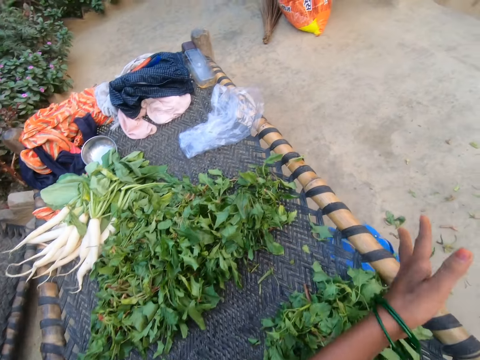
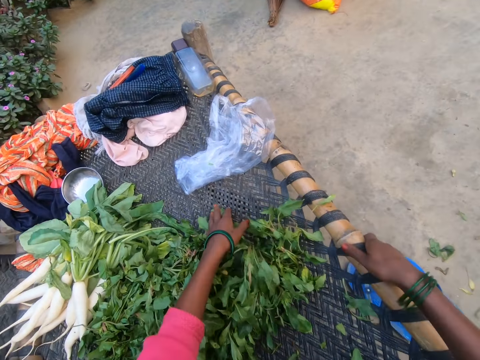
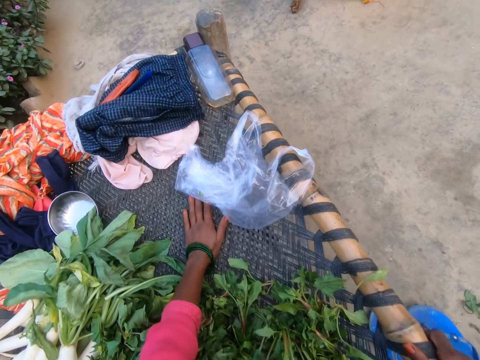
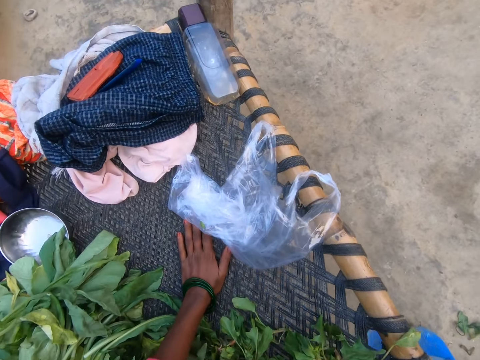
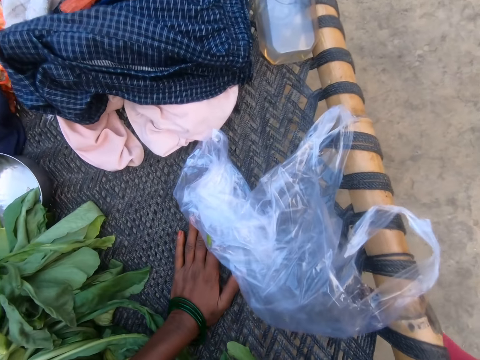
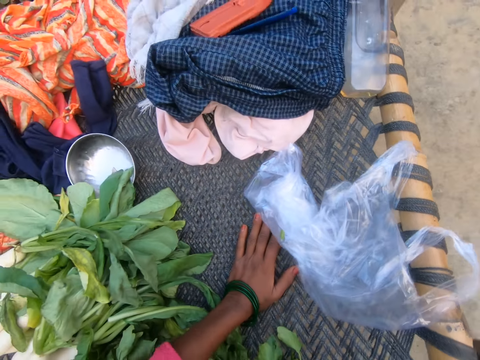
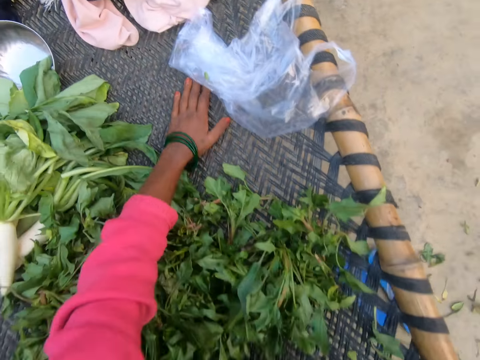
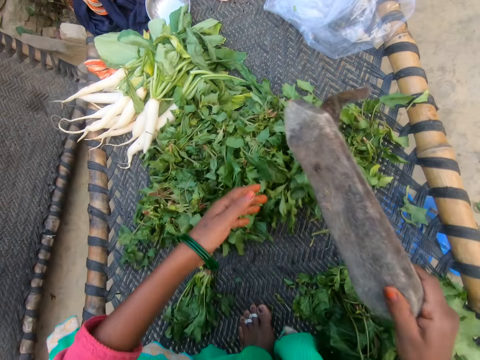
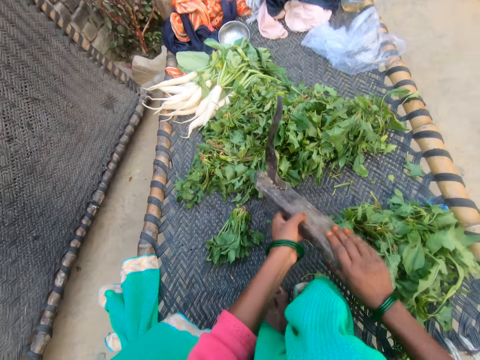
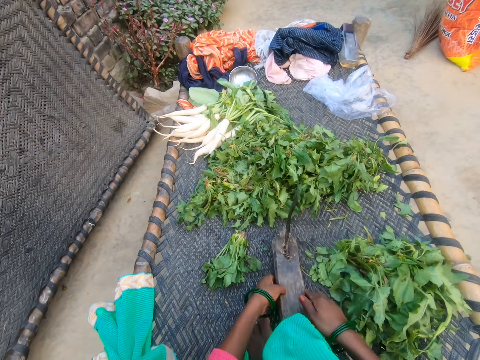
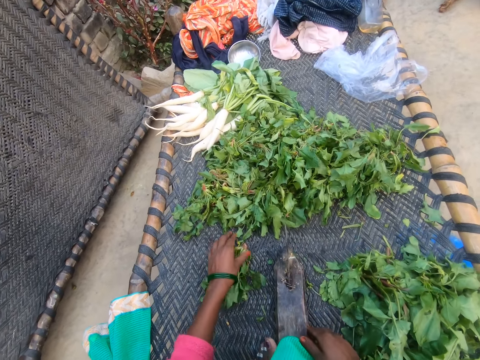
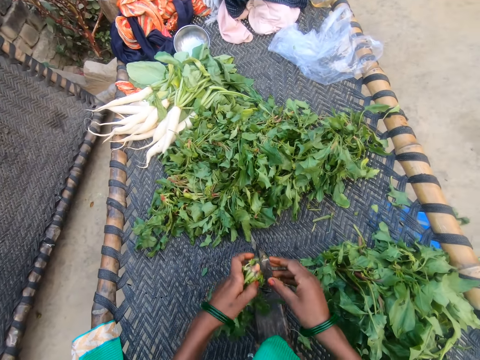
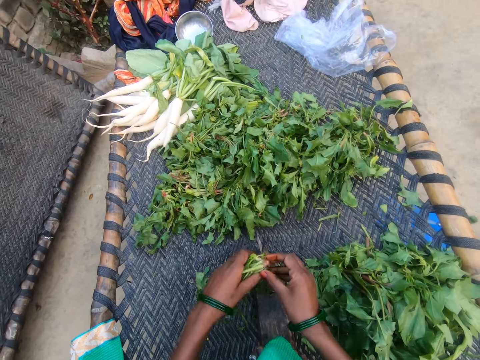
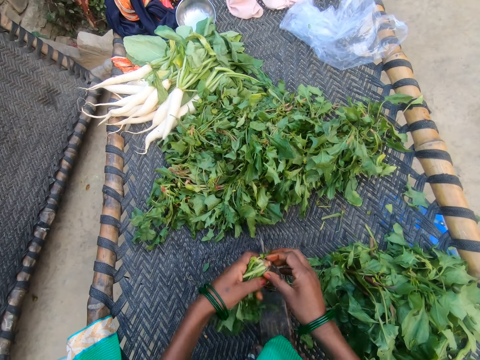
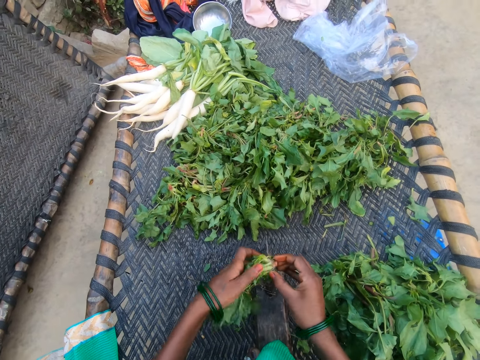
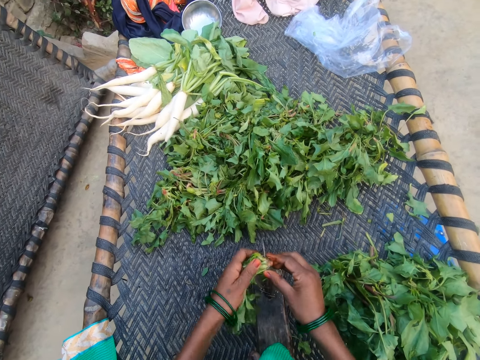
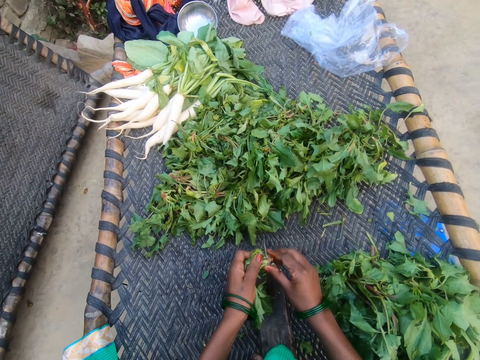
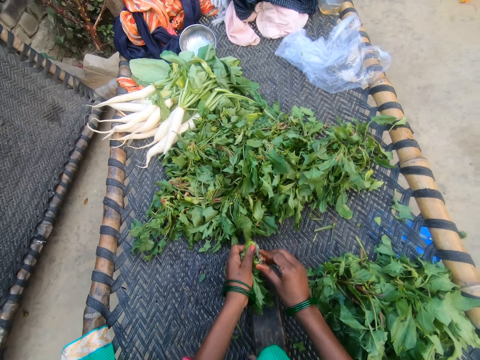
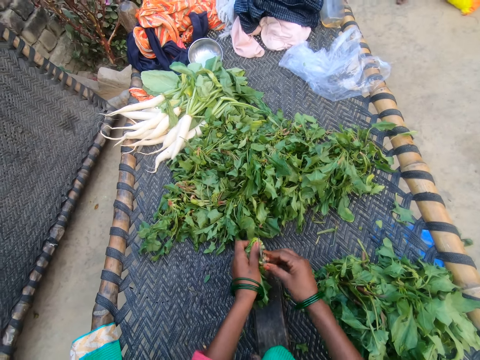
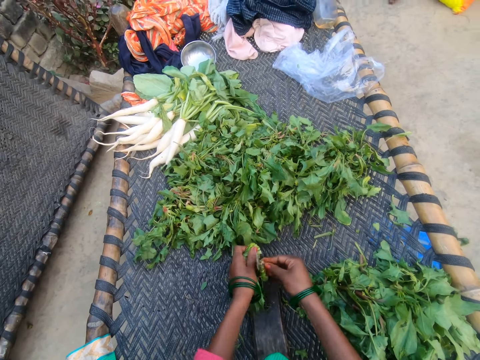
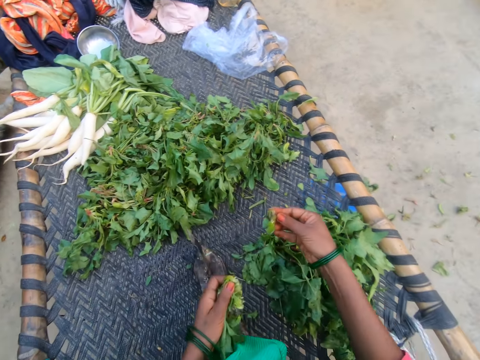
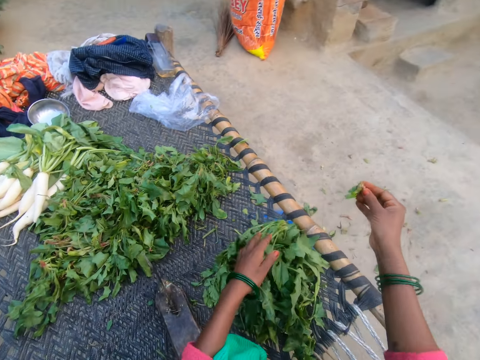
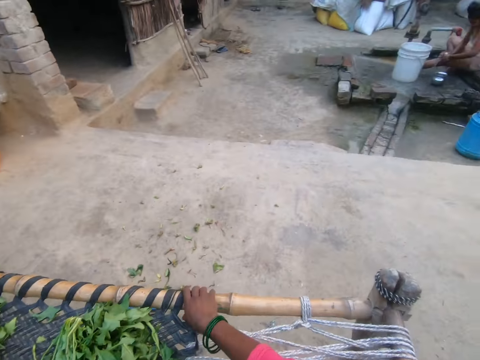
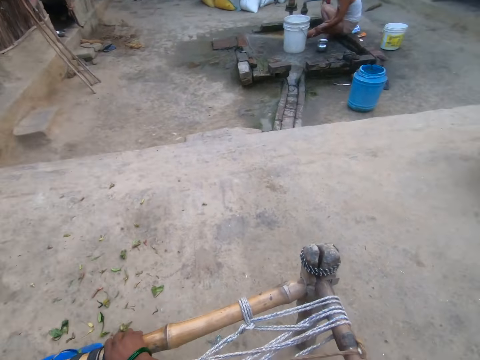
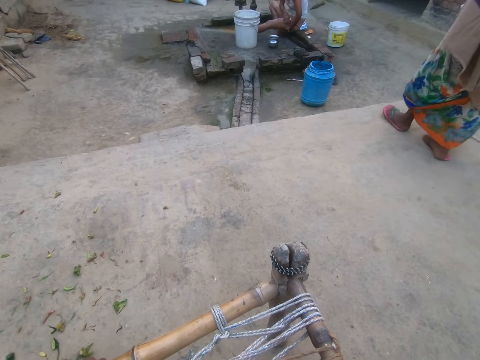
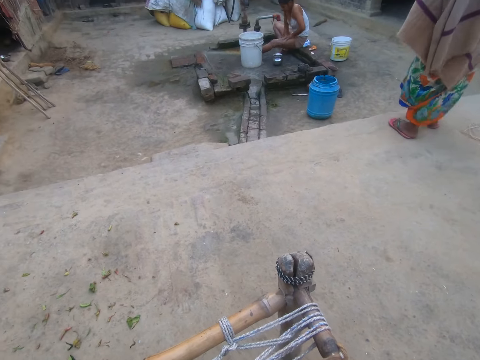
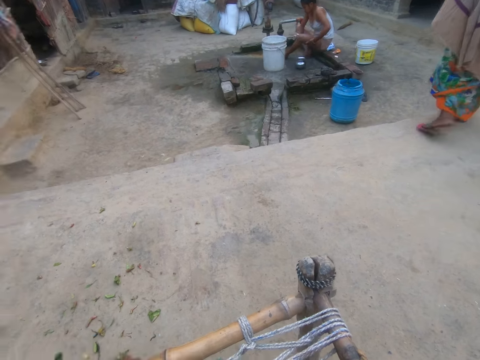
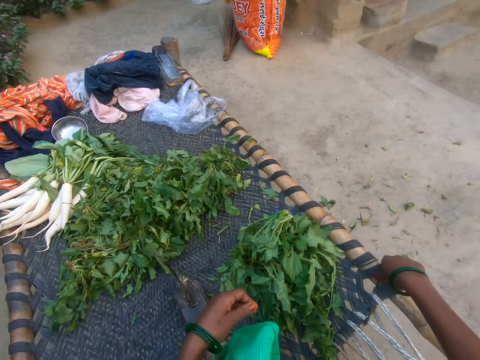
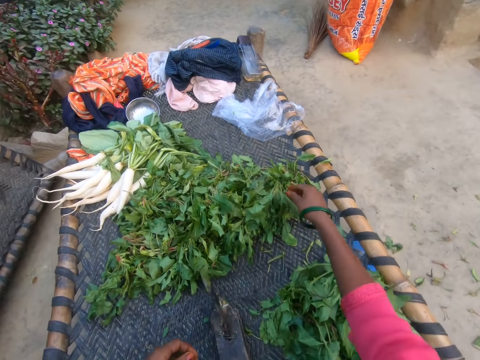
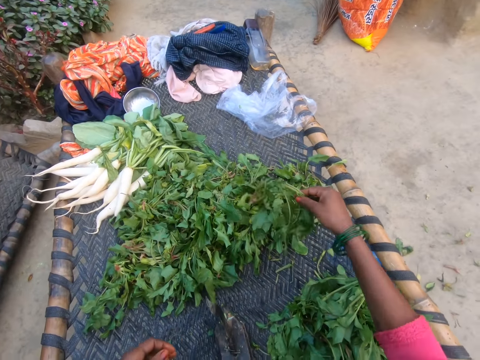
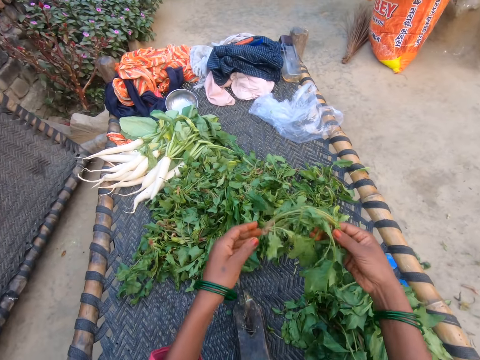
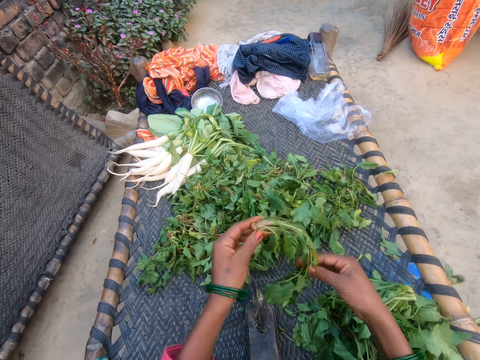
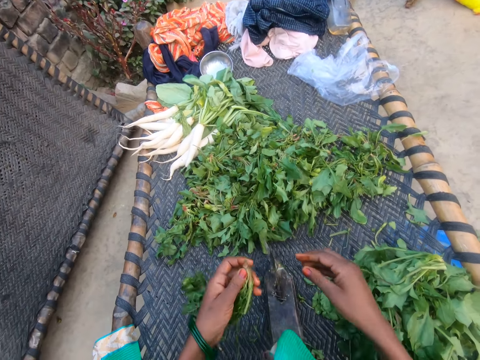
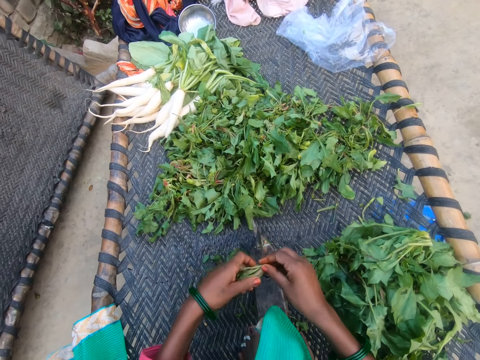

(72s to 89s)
The camera wearer throws dirt on the floor. They move a plastic bag on the chair. They pick up a slicer from the floor. They set the slicer on the chair. They pick a vegetable from the chair. They cut the stalk of the vegetable with the slicer. They drop the vegetable on the chair with other vegetables. They throw dirt on the floor. They look around the compound. They pick a vegetable from the bunch of vegetables.

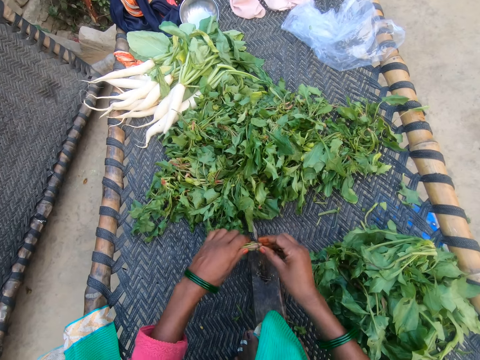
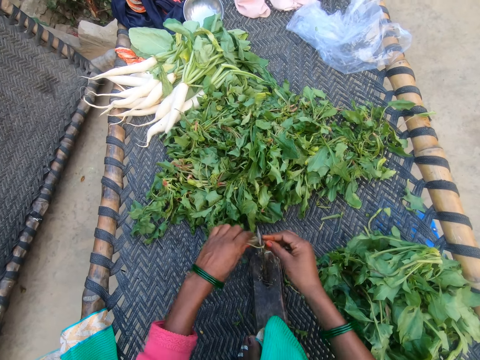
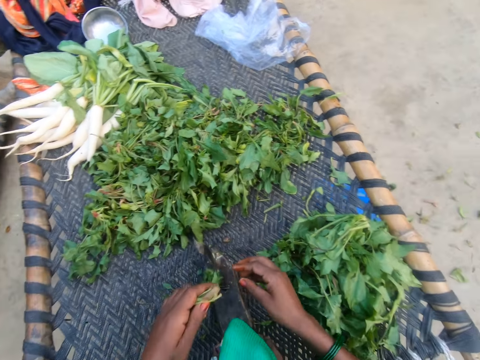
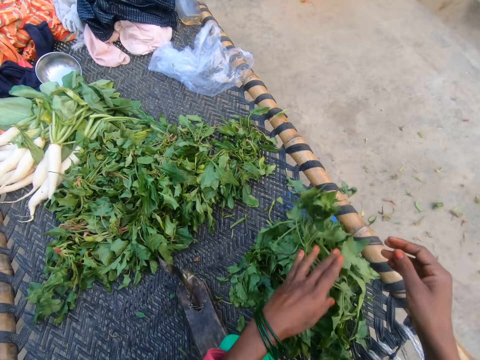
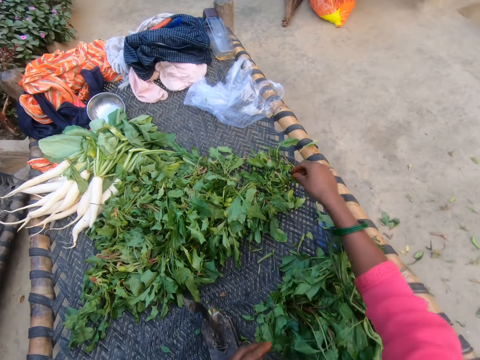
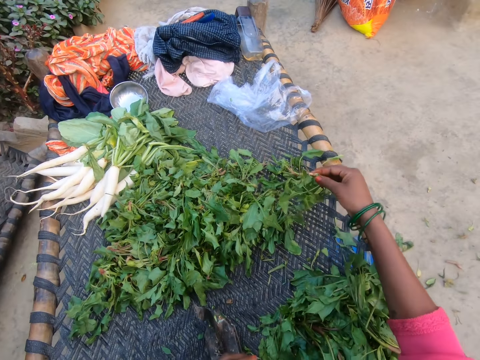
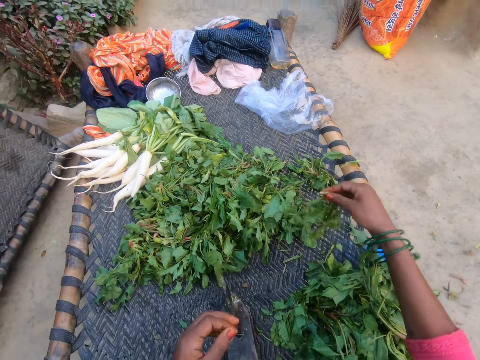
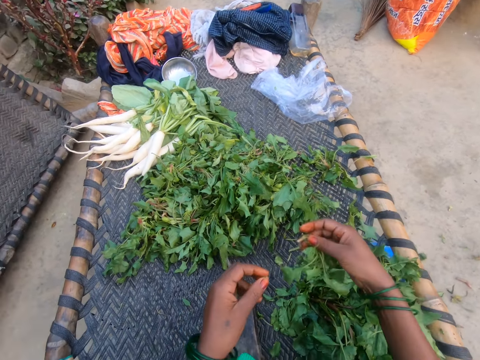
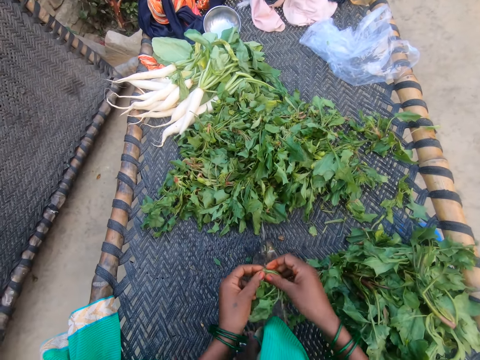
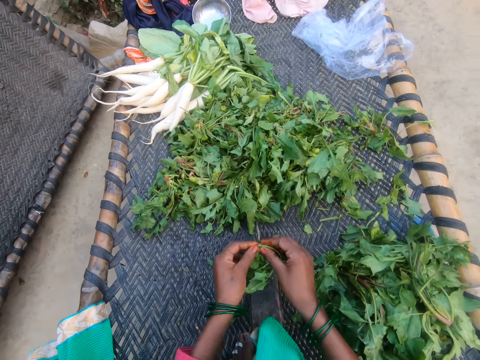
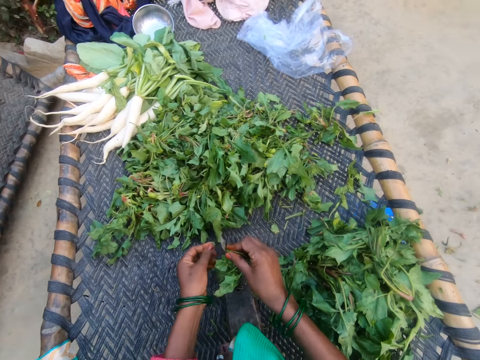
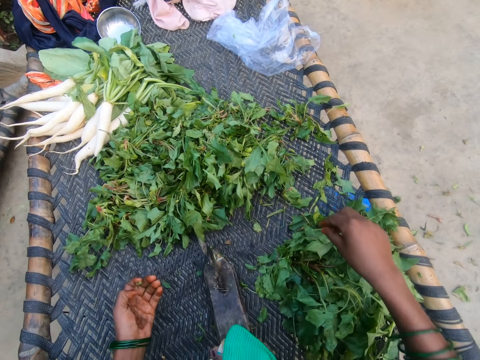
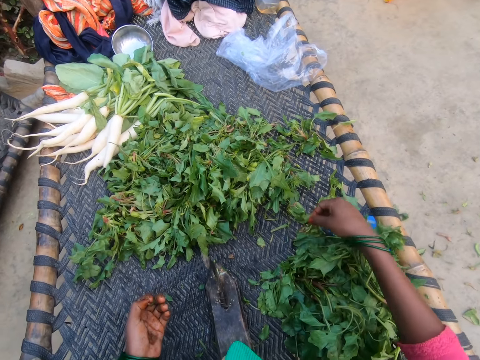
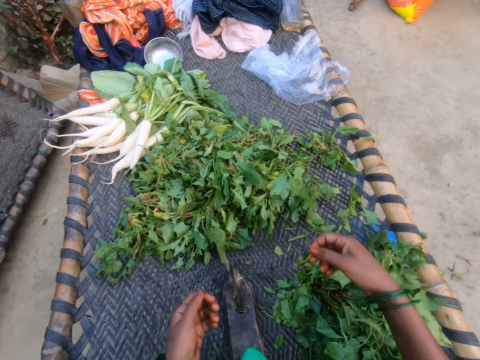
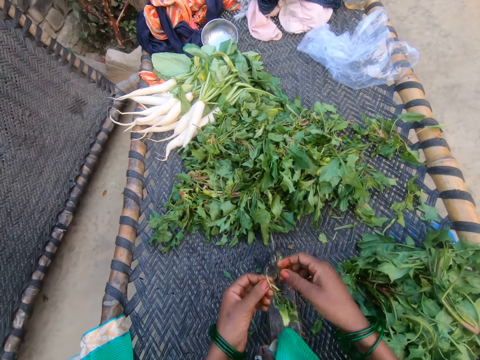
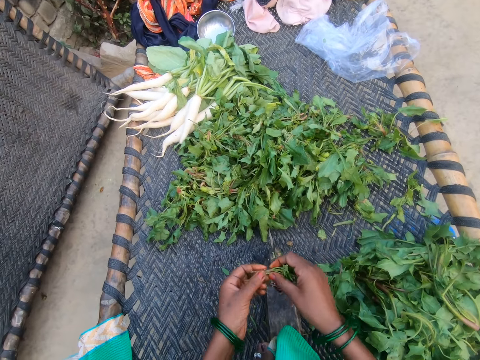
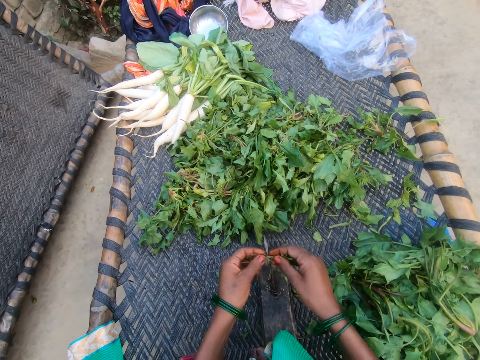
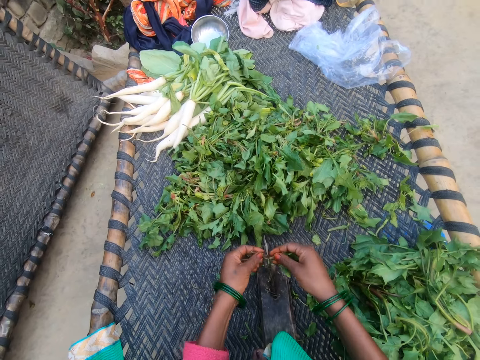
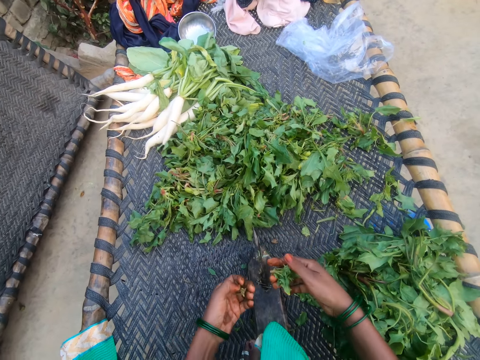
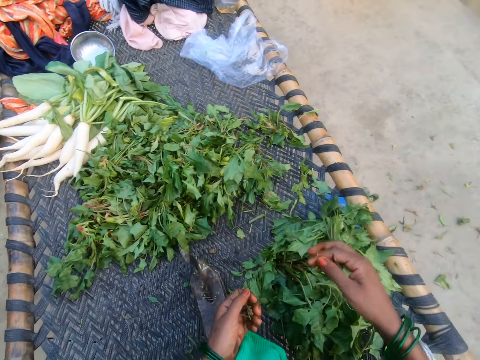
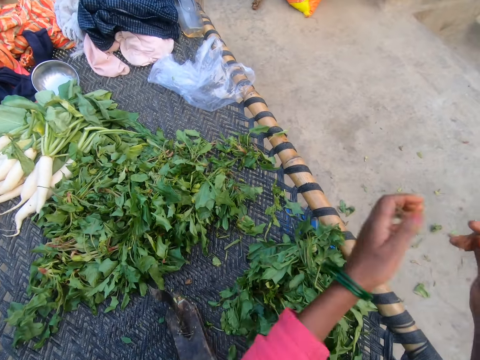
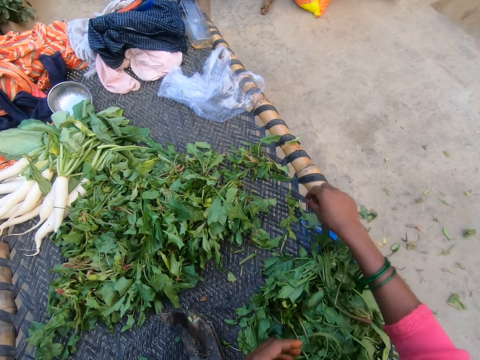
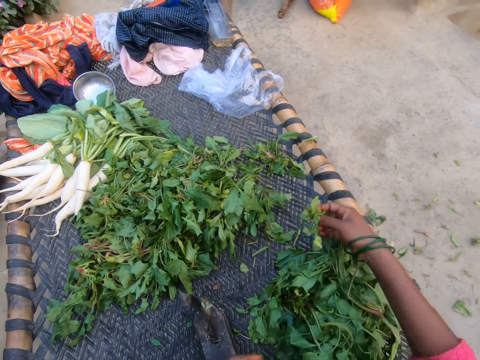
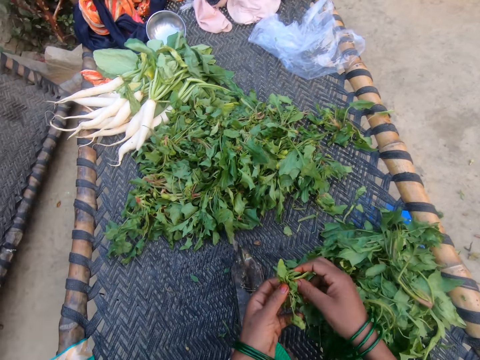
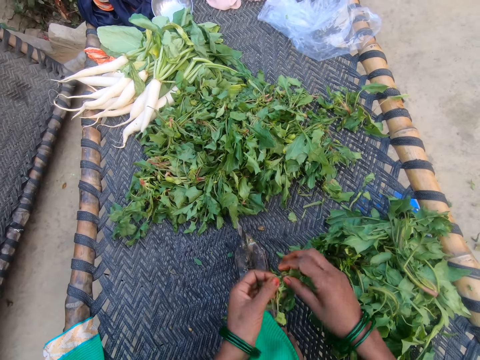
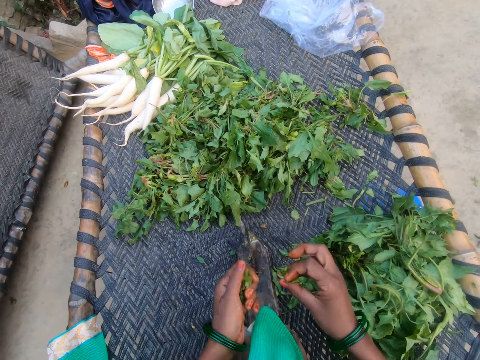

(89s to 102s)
The camera wearer cuts the stalks of the vegetable with the slicer. They drop the vegetable on the chair with other vegetables. They pick a vegetable from the bunch of vegetables. They cut the vegetable with the slicer. They drop the vegetable on the chair with other vegetables. They pick a vegetable from the bunch of vegetables. They converse with a man. The camera wearer cuts the vegetable with the slicer. They drop the vegetable on the chair with other vegetables. They throw dirt on the floor. They pick a vegetable from the bunch of vegetables.
